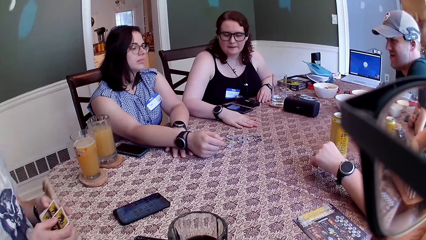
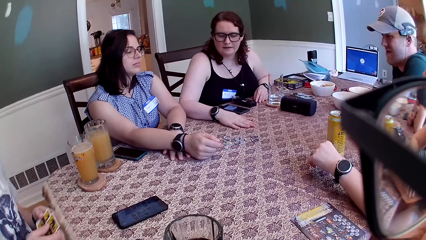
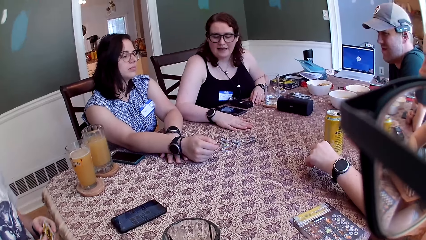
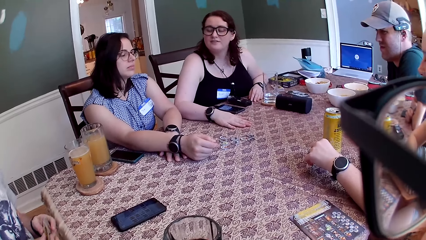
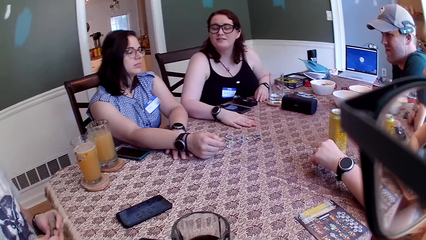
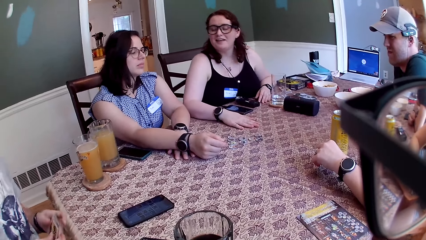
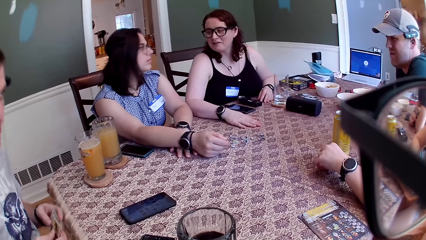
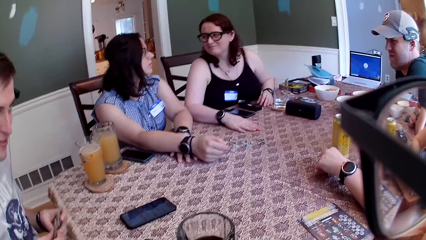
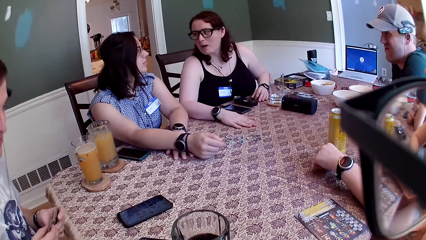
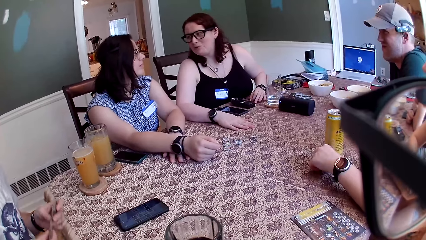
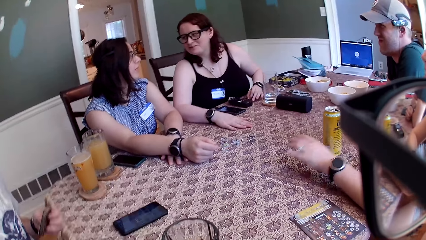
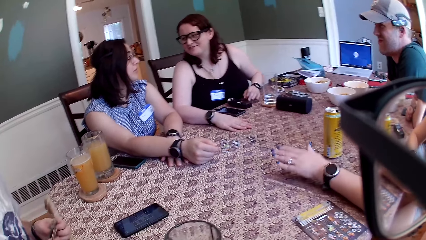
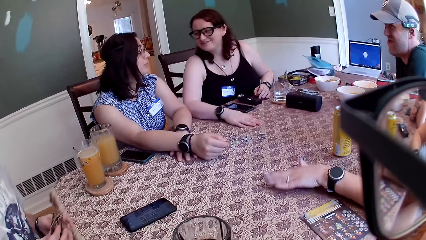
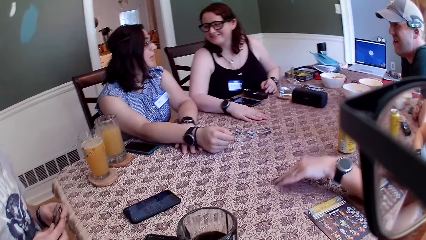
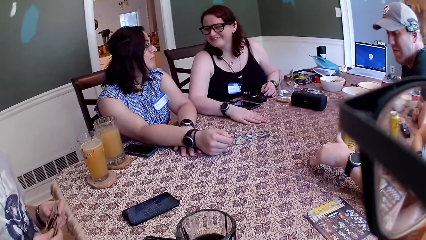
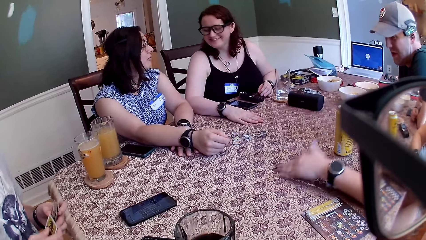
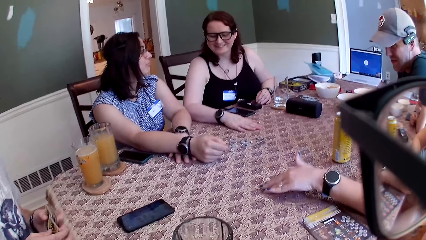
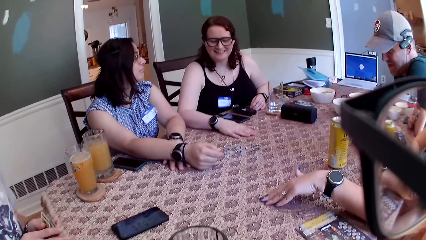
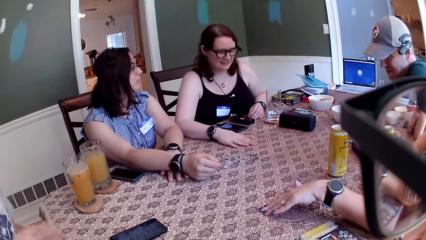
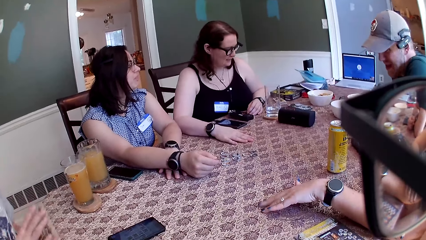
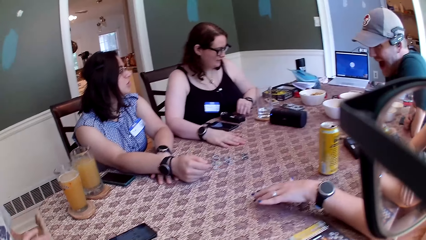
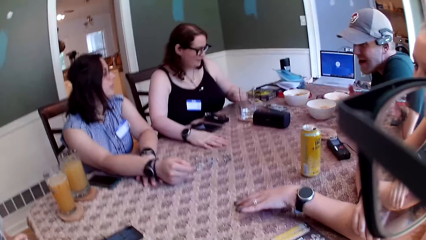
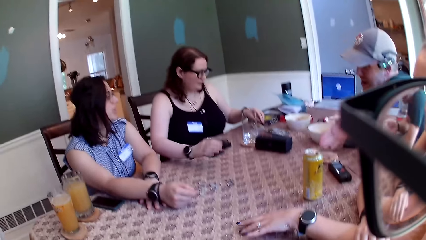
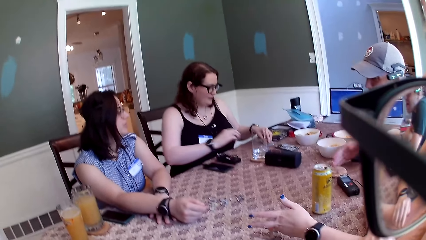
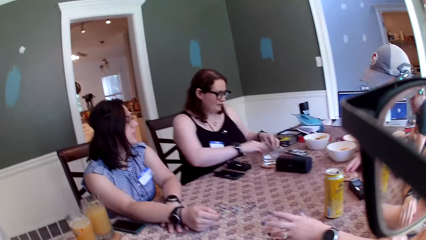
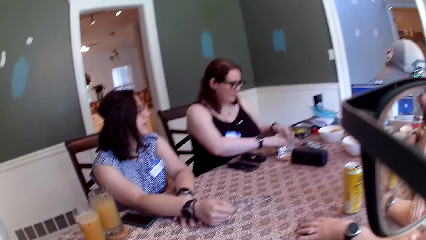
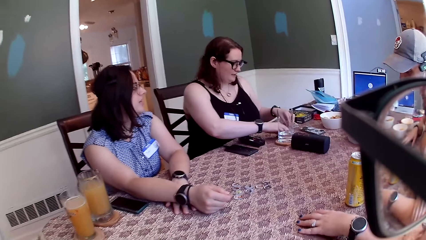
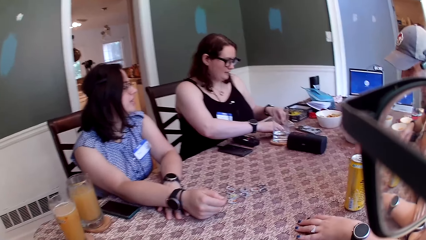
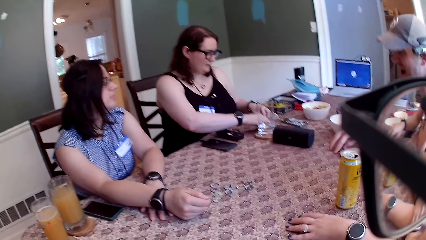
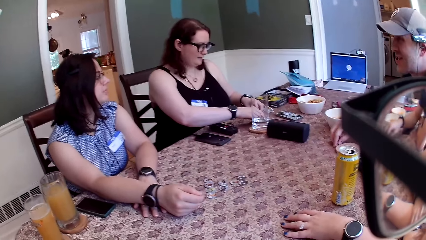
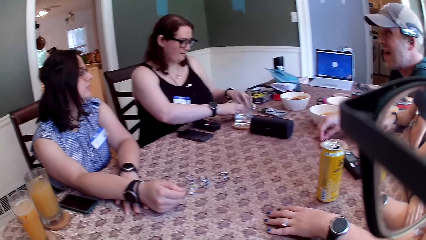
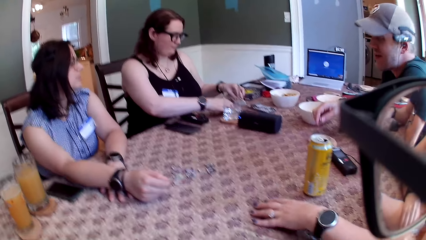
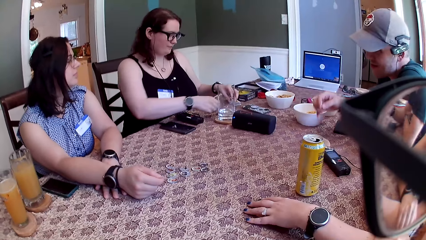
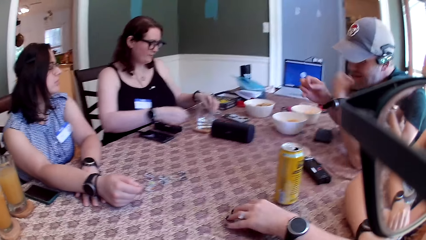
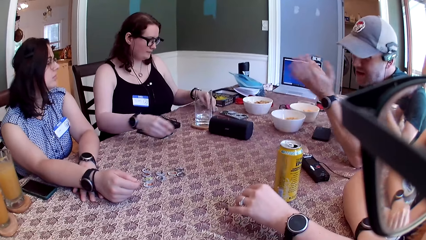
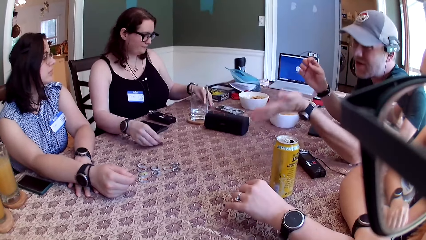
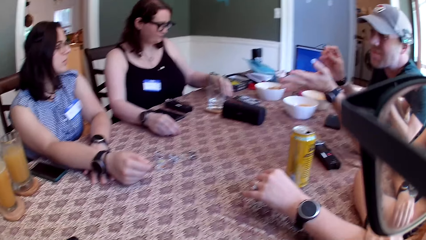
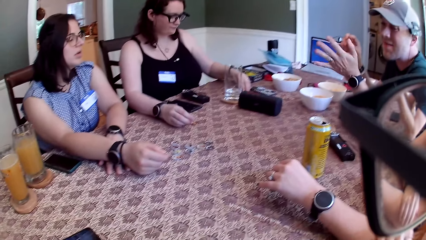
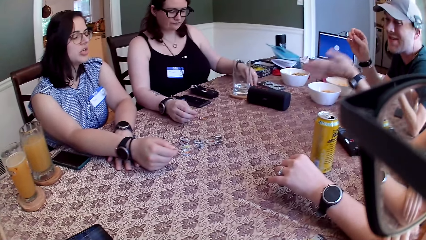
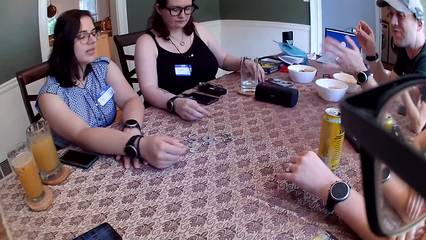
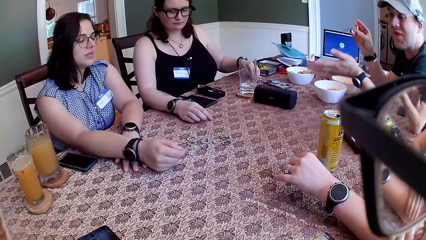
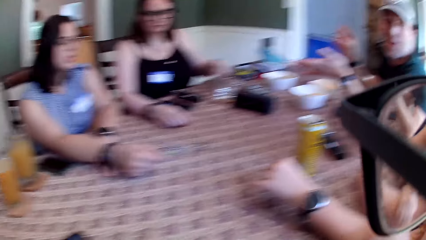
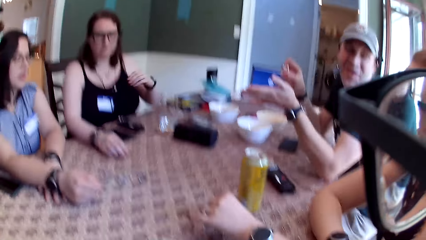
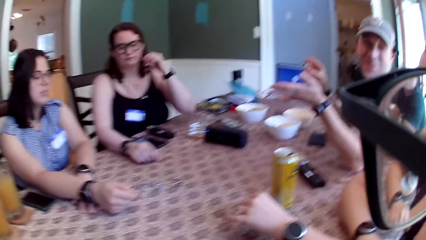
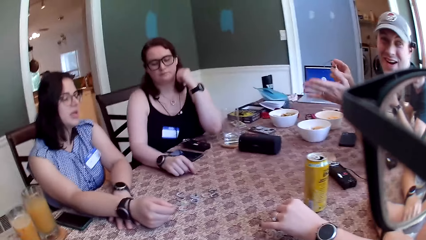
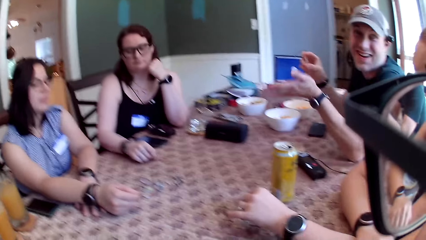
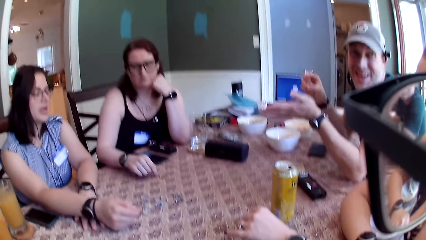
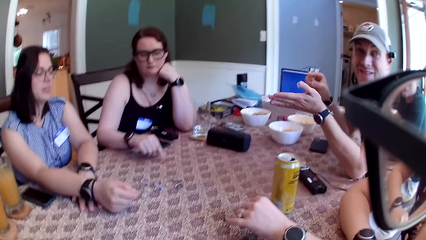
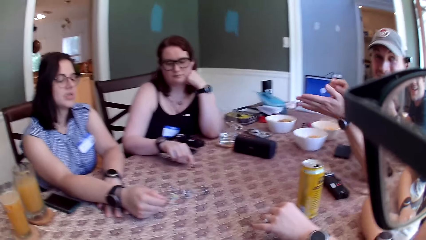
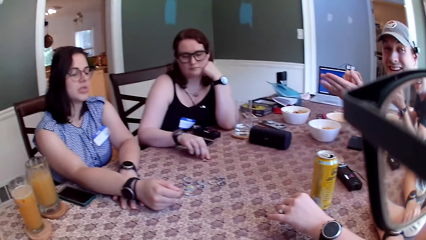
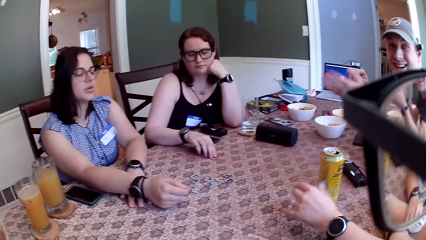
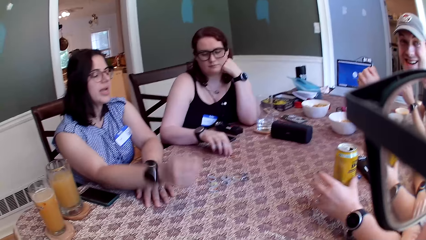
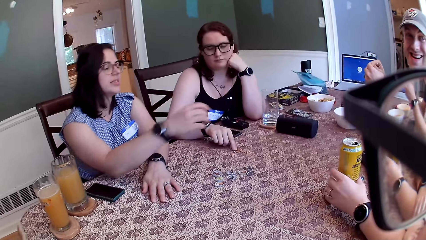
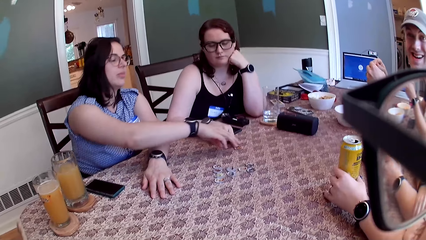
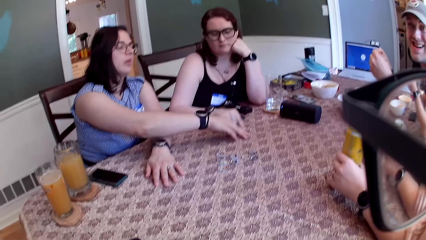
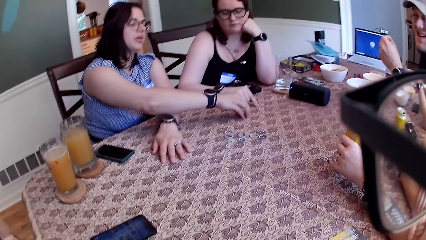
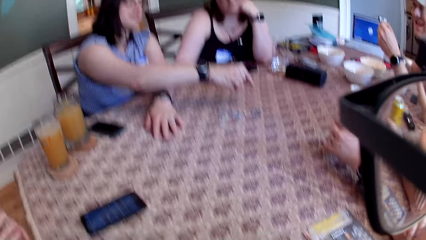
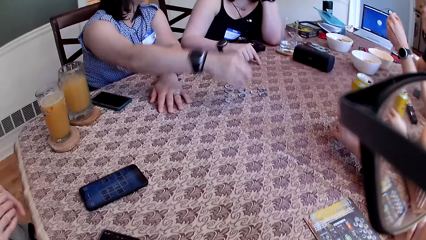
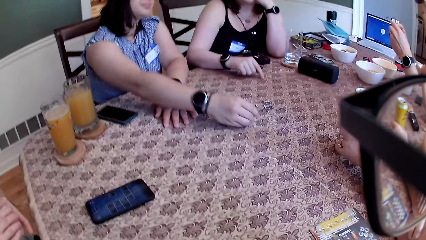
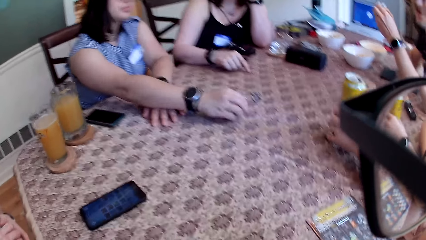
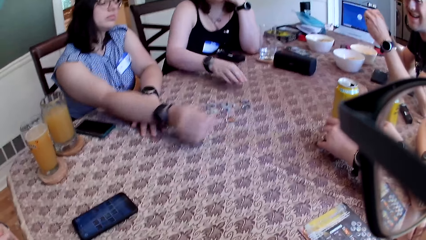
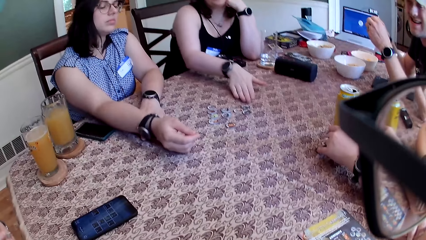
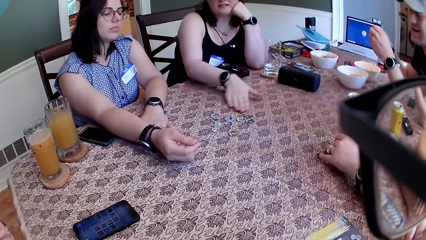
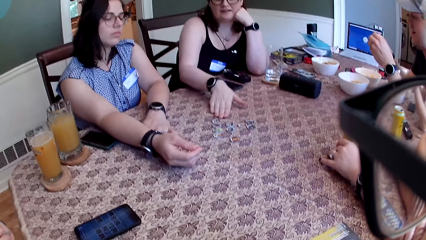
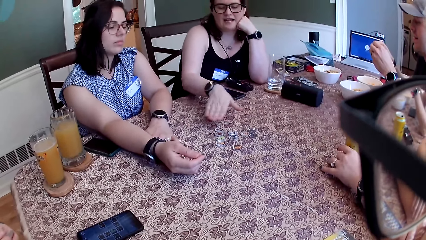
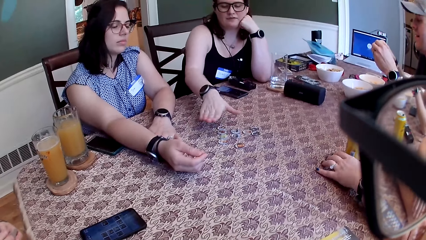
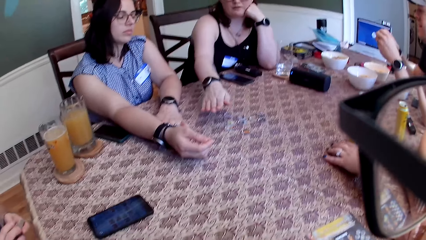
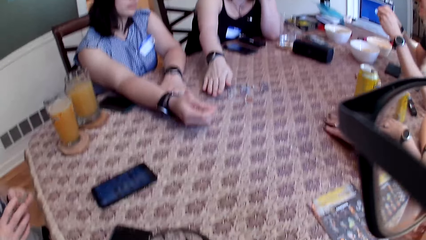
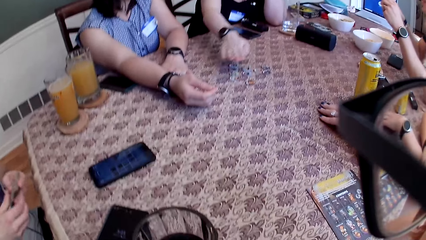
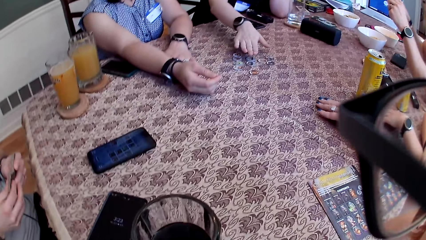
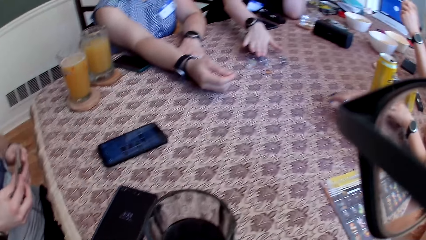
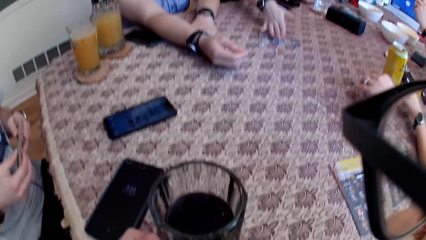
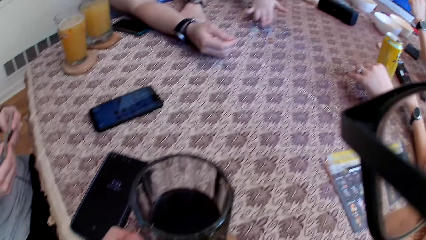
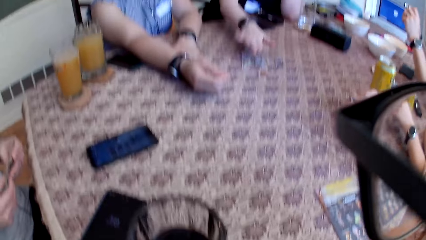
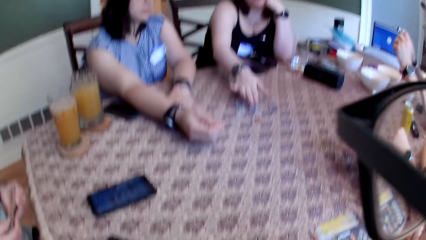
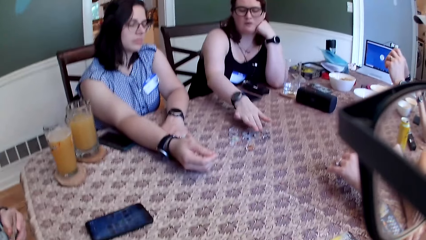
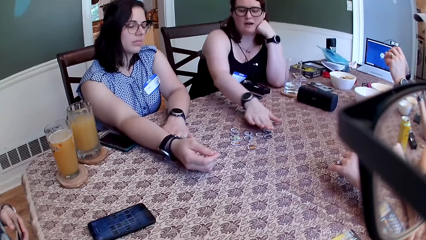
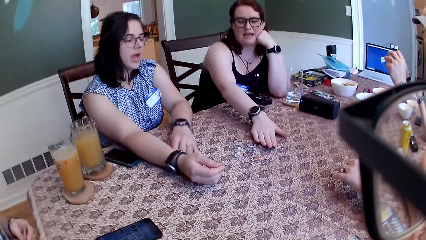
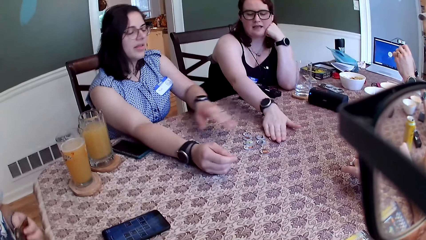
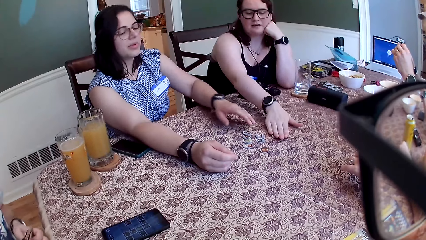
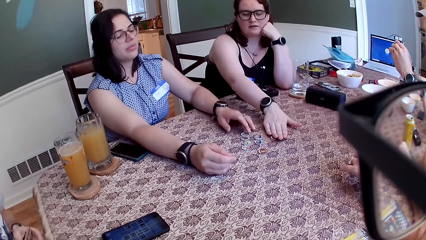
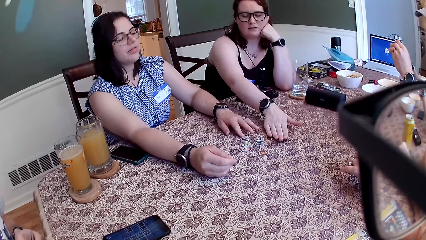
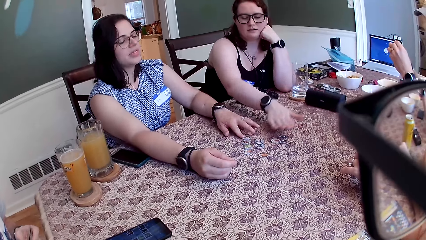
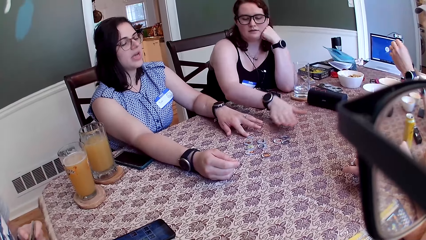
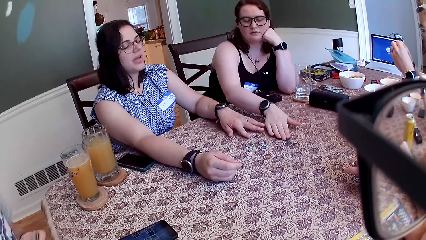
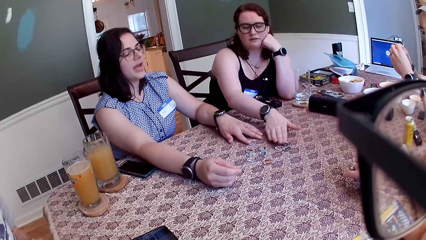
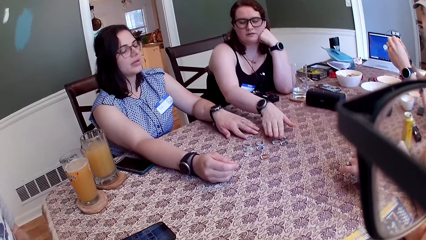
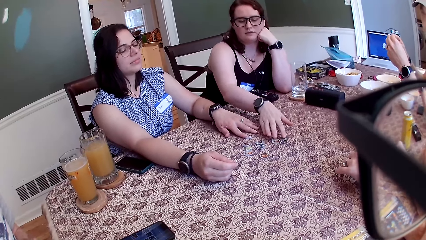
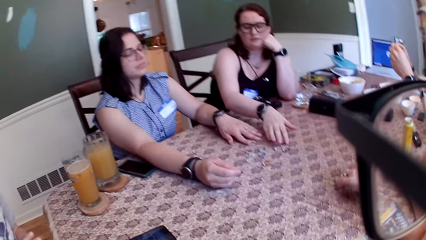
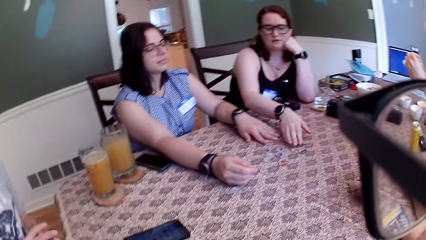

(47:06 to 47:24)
A woman taps her left hand on the table. Another woman picks up the card tokens on the table with her right hand. A man picks up a card token on the table with his right hand. The second woman drops the card token on the table with her right hand. The camera wearer looks around. The second woman shifts the card token on the table with her right hand. The first woman holds the can of soda on the table with her left hand. The second woman moves her right hand above the card tokens. She shifts the card token on the table with her right hand. A third woman shifts the card token on the table with her left hand.
